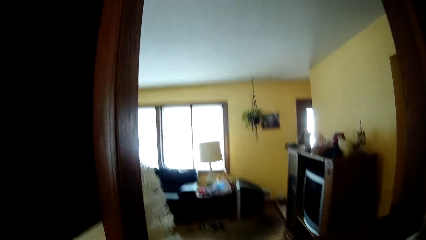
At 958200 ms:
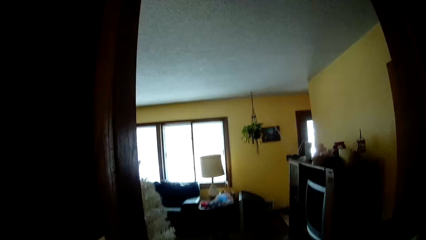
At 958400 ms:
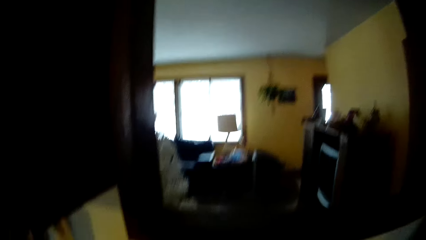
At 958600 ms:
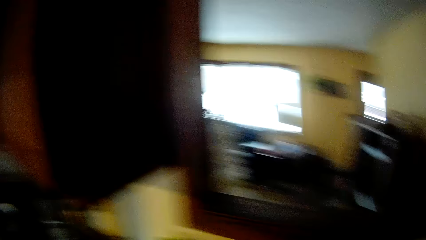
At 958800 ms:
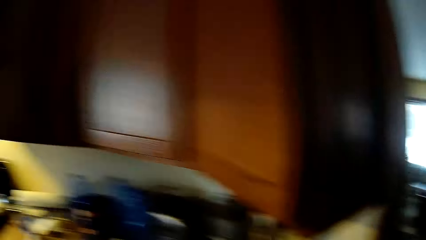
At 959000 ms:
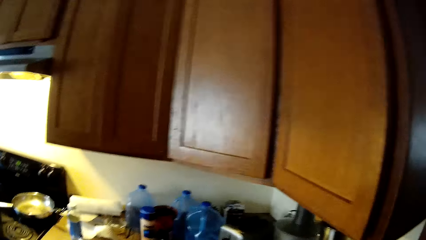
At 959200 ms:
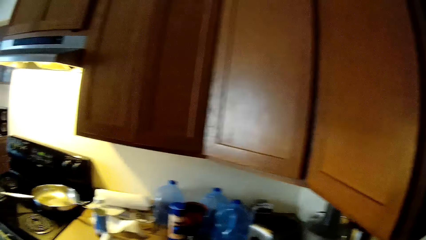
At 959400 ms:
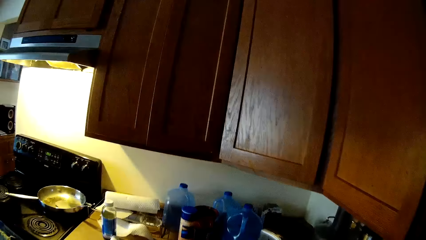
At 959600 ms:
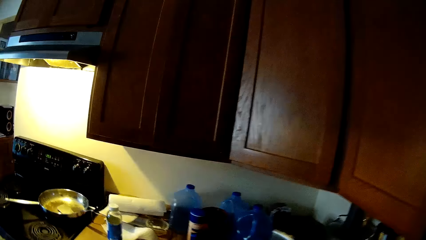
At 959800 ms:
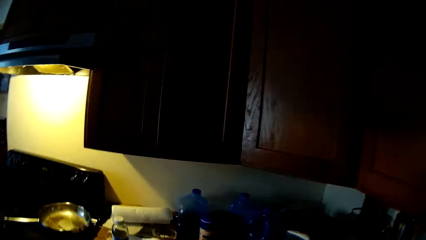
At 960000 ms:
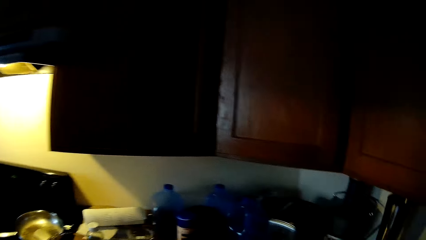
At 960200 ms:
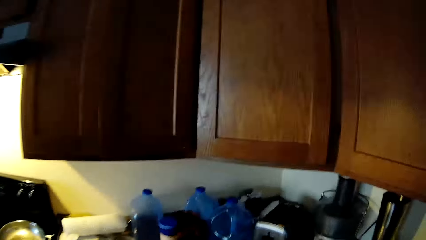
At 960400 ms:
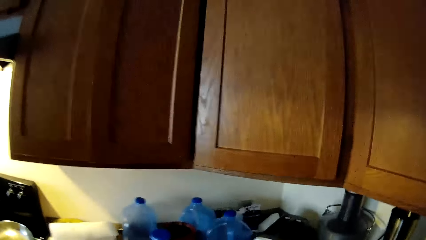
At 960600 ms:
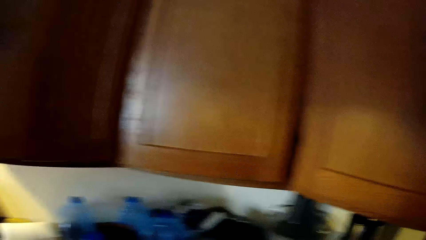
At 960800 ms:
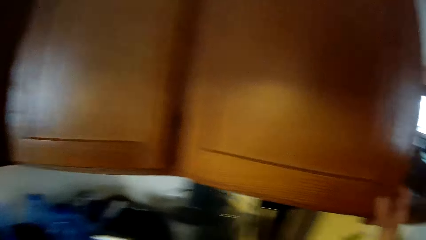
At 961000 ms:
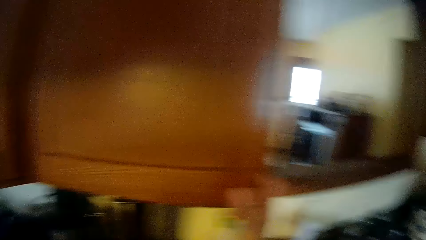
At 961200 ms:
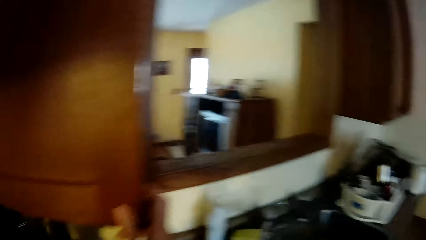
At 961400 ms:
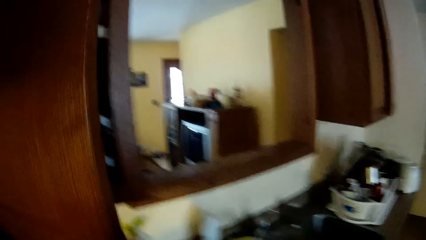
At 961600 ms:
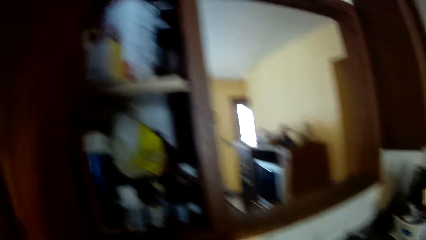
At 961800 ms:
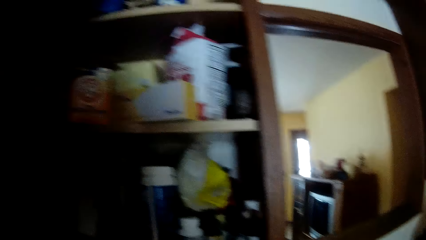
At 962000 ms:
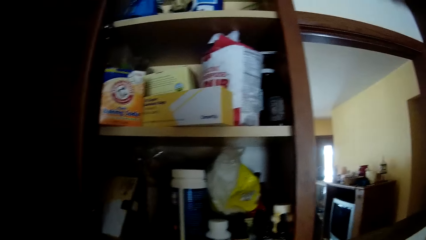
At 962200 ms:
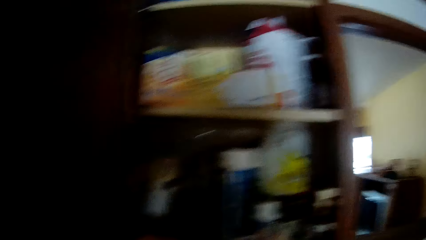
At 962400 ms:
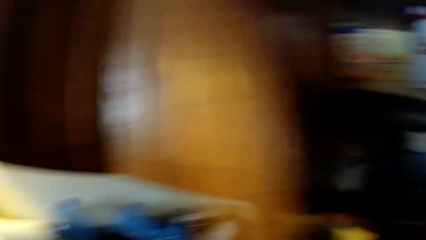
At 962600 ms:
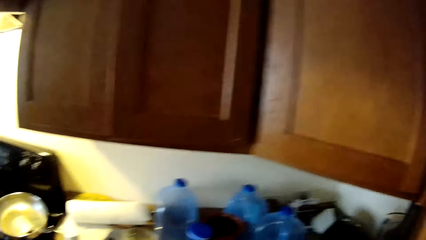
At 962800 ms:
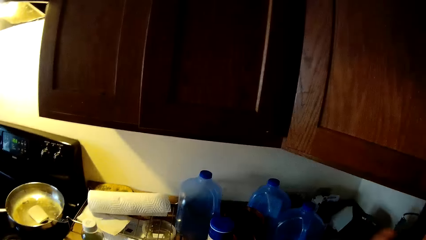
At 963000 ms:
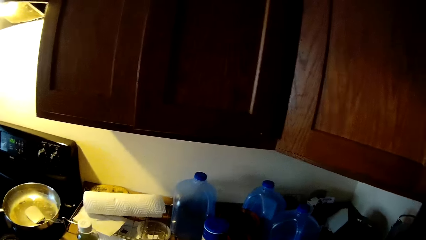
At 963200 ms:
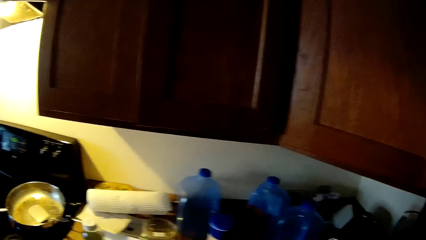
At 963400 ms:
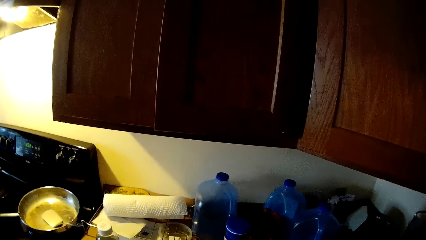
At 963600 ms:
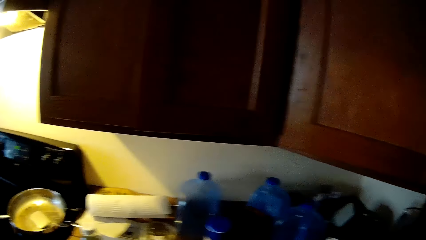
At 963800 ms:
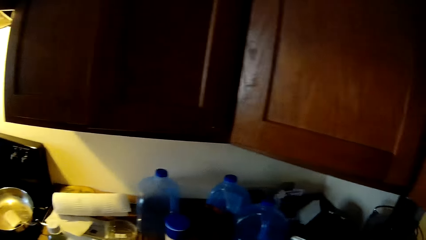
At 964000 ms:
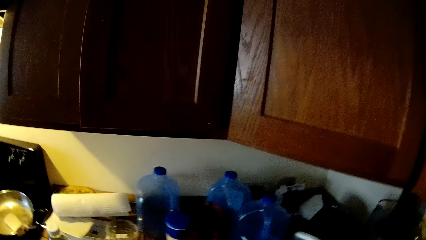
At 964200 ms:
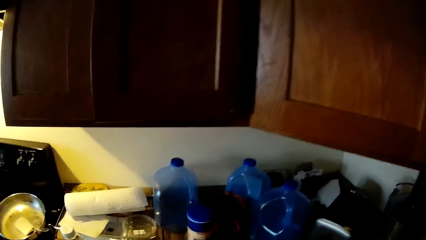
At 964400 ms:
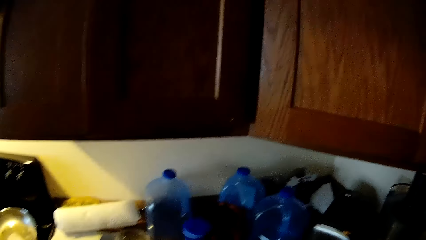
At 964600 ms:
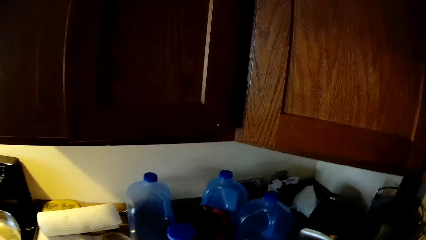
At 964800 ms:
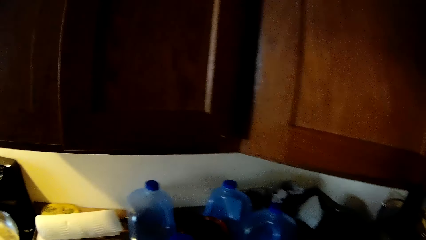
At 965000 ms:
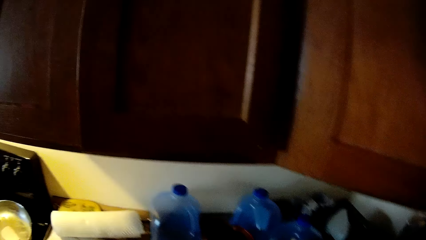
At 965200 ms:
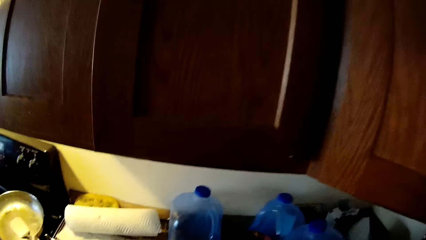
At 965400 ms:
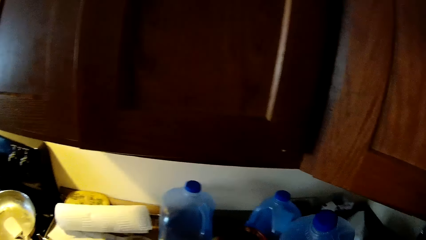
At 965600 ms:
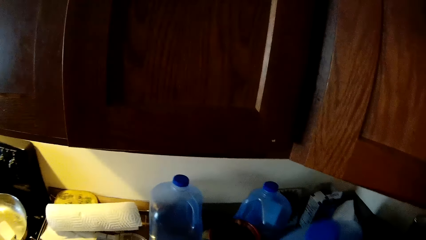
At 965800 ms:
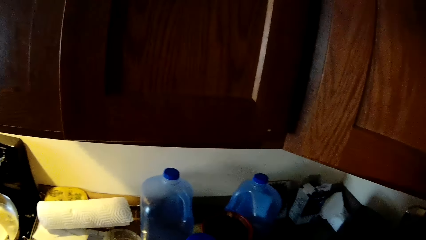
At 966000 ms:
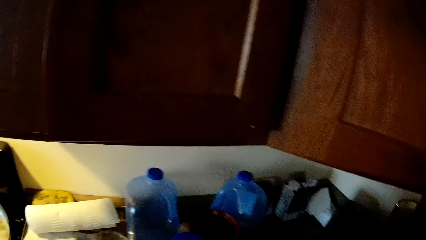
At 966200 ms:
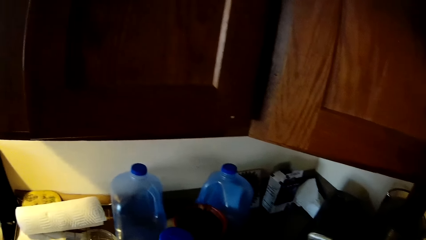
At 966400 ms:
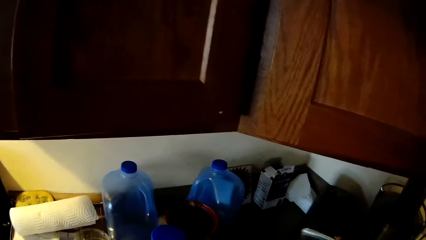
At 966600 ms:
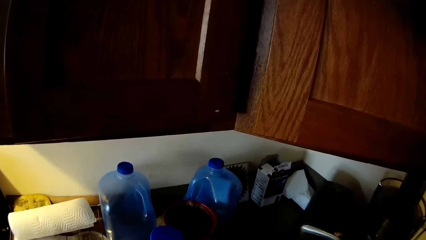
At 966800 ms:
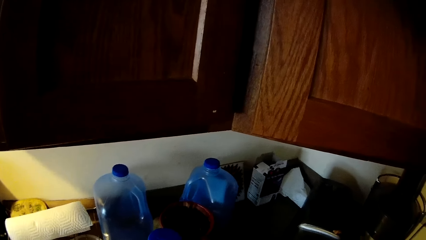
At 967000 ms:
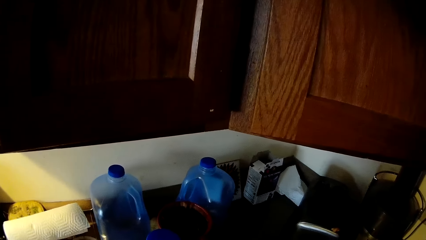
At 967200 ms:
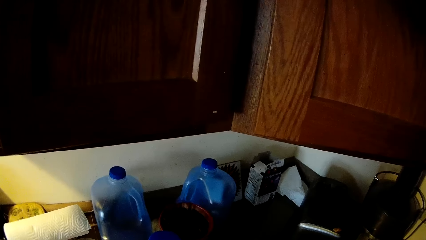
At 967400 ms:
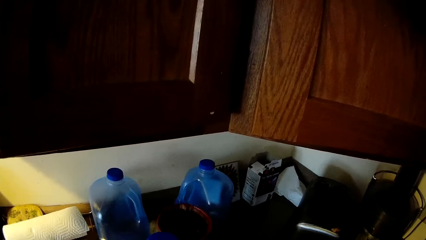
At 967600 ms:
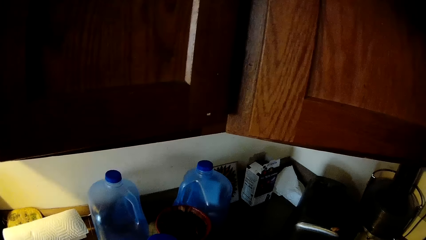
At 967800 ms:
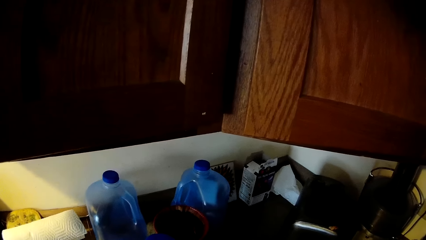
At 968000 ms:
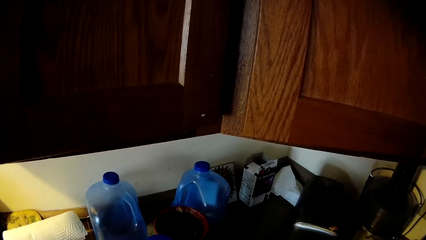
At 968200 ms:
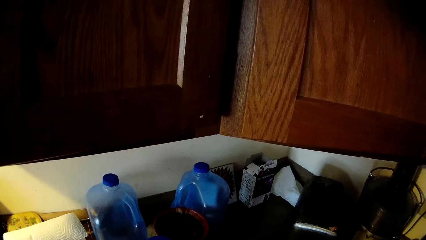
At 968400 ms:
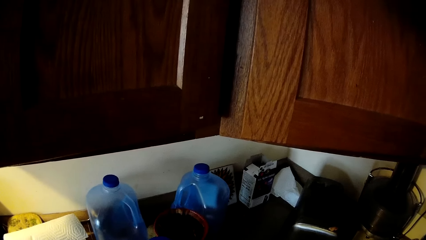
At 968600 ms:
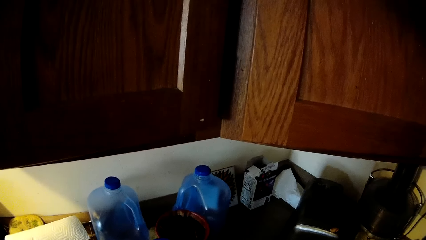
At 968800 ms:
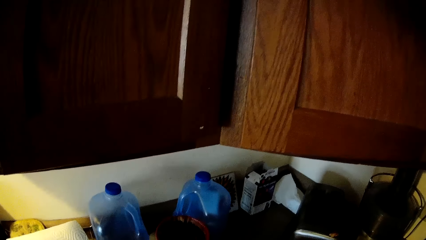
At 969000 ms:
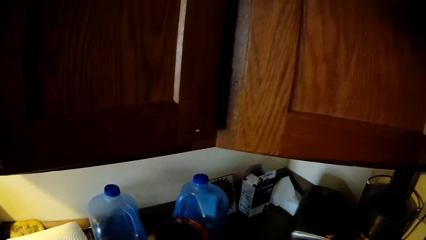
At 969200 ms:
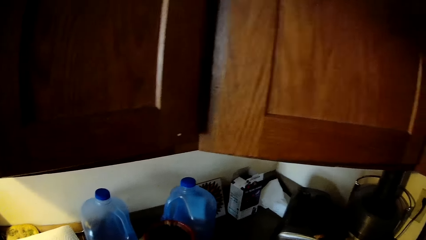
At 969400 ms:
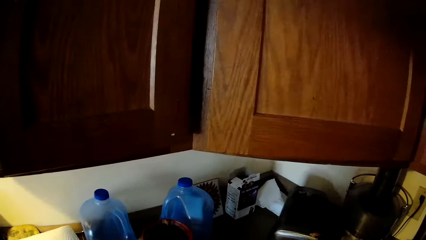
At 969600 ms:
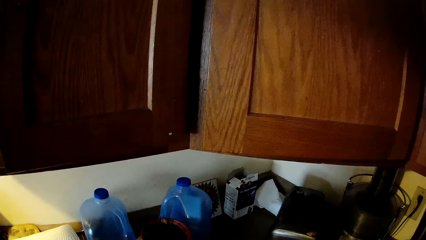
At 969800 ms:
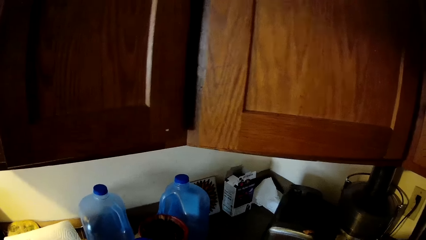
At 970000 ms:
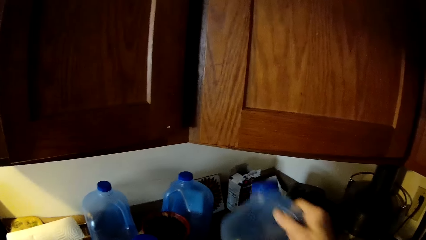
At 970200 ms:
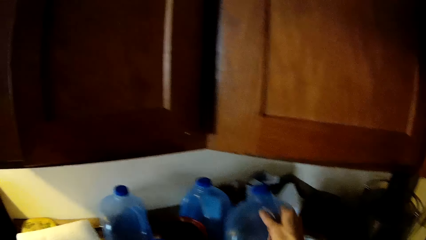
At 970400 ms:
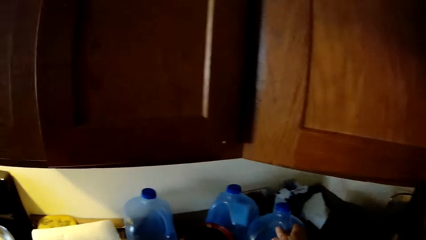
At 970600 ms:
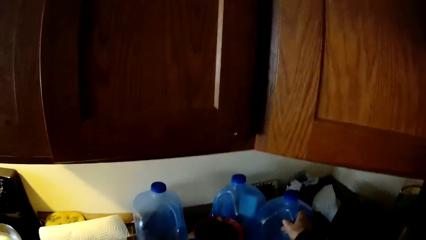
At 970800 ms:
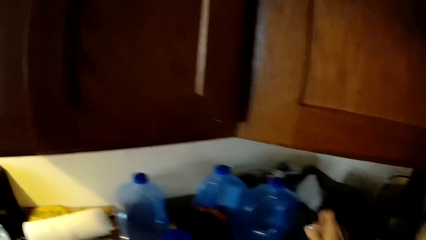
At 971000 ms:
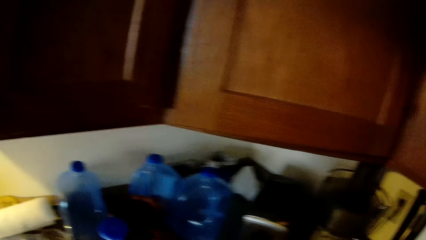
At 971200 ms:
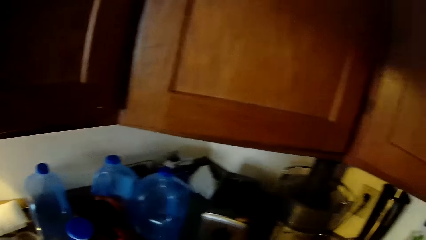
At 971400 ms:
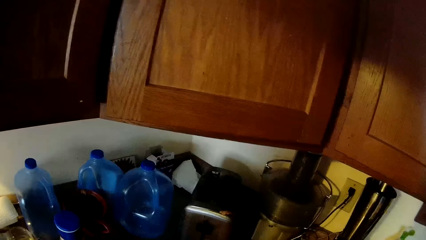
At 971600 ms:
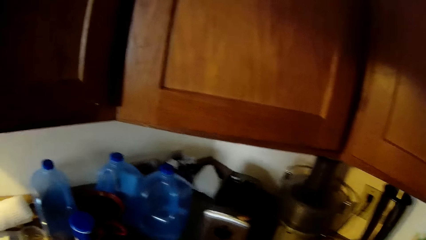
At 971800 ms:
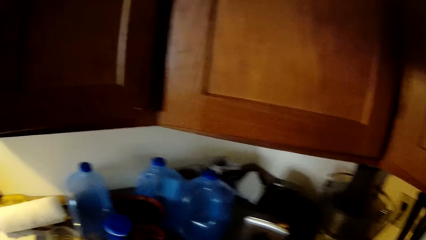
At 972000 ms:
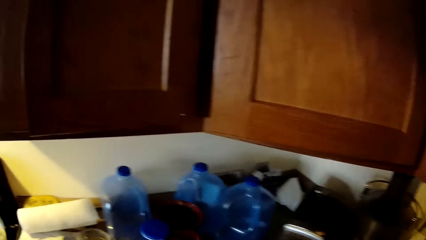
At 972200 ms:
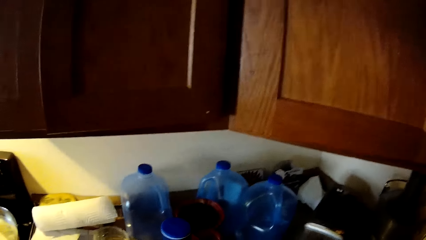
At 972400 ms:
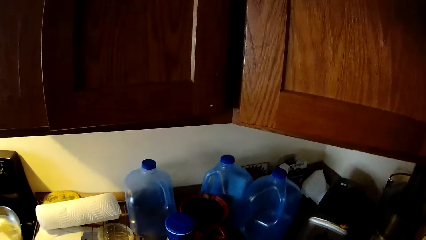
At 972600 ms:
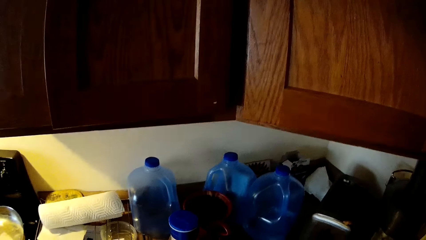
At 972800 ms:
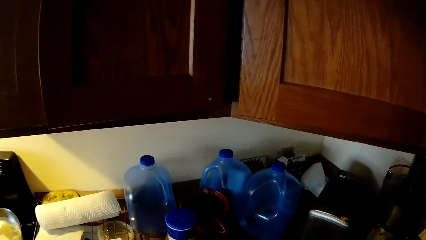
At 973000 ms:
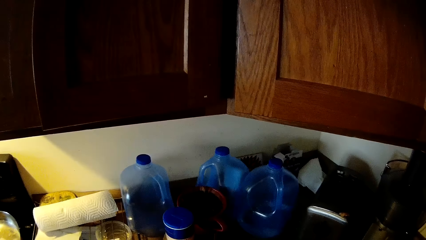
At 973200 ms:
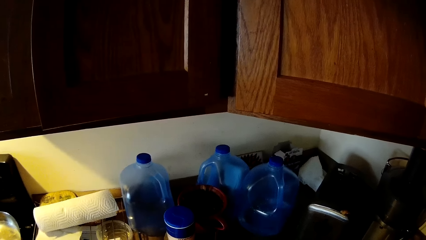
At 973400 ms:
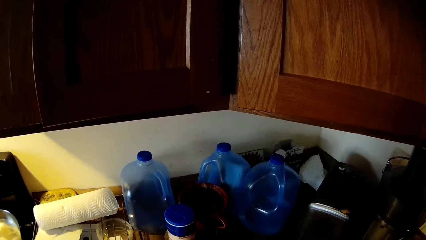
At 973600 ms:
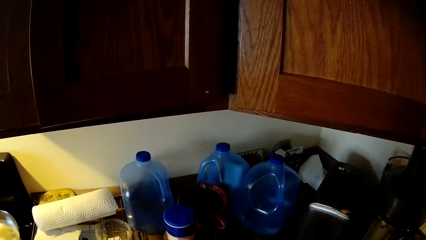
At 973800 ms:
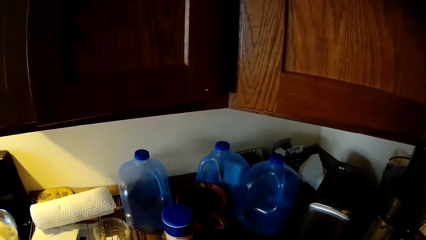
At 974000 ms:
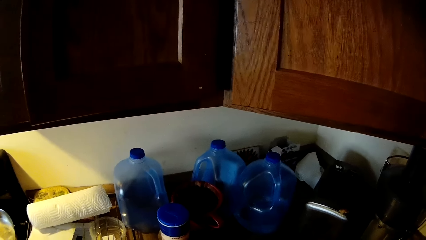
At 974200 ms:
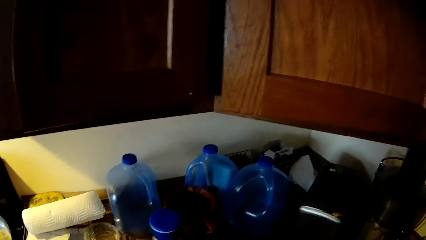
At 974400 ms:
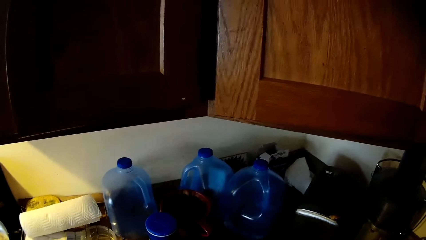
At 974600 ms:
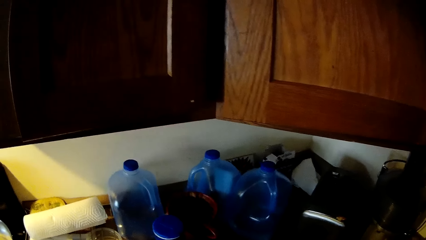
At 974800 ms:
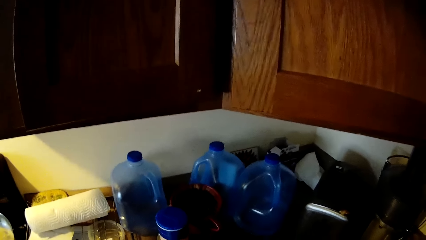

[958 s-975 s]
The camera wearer opens a cupboard with her right hand. She carries a keg or jerrycan from a kitchen table with her right hand. She drops the keg on the kitchen table with her right hand.
